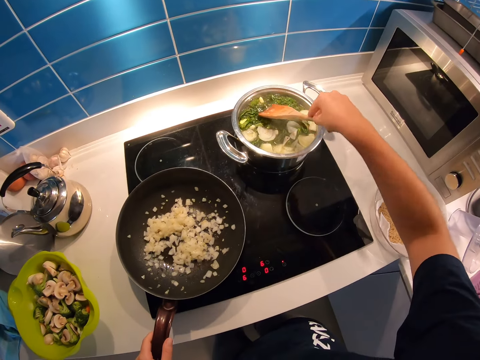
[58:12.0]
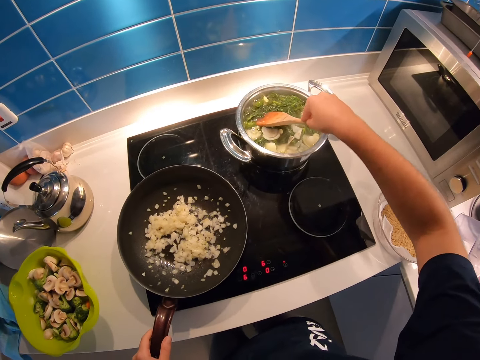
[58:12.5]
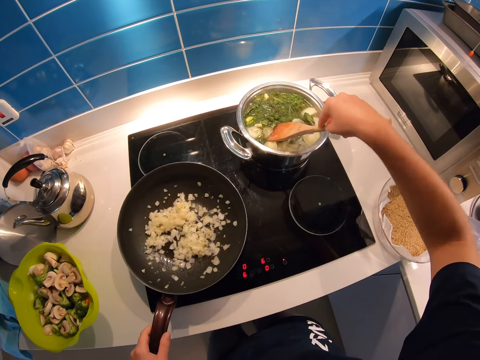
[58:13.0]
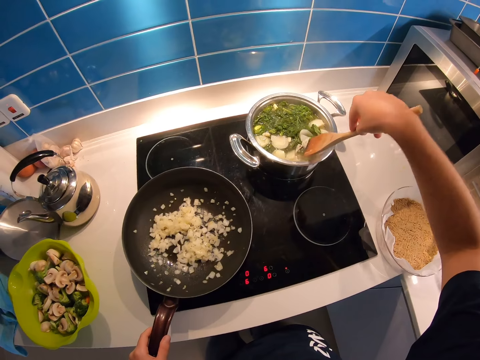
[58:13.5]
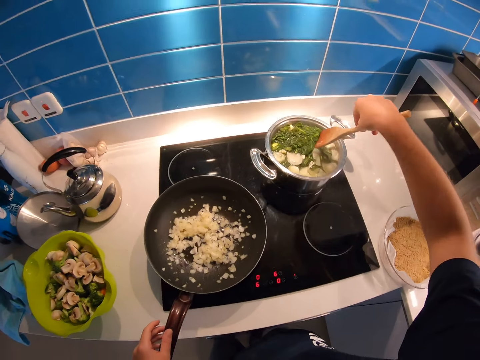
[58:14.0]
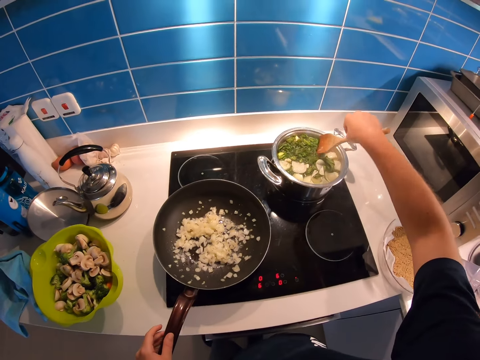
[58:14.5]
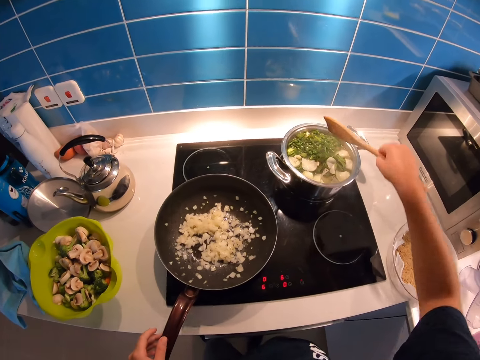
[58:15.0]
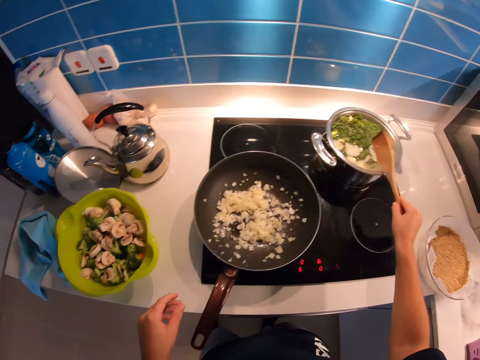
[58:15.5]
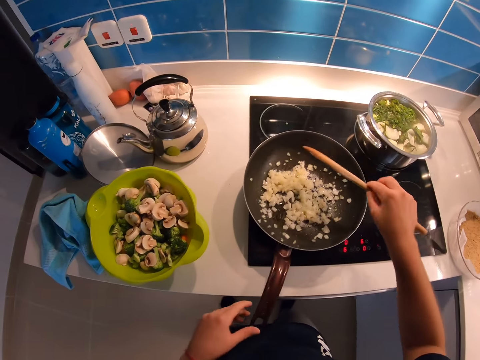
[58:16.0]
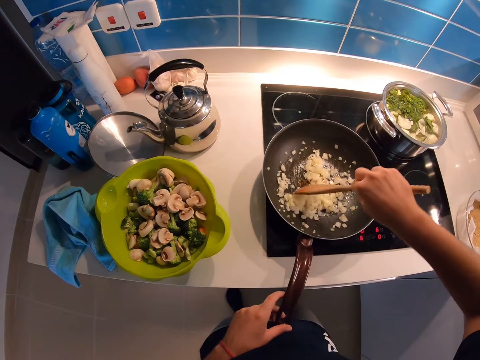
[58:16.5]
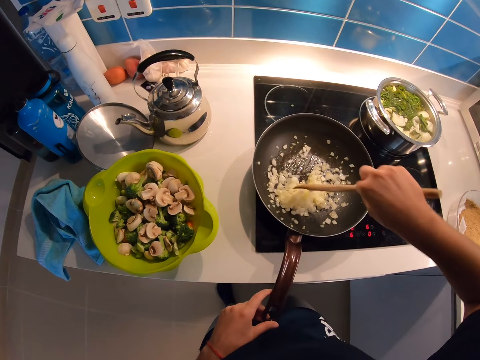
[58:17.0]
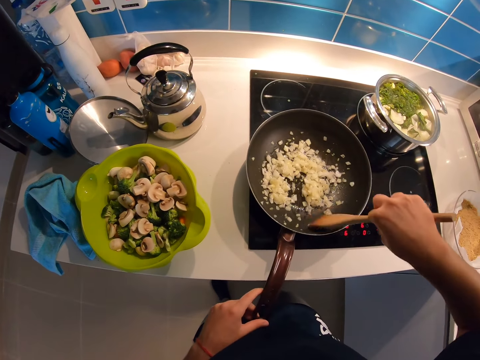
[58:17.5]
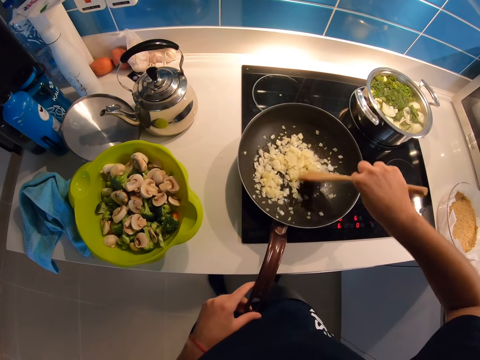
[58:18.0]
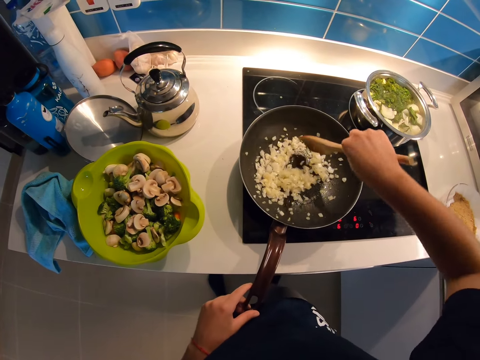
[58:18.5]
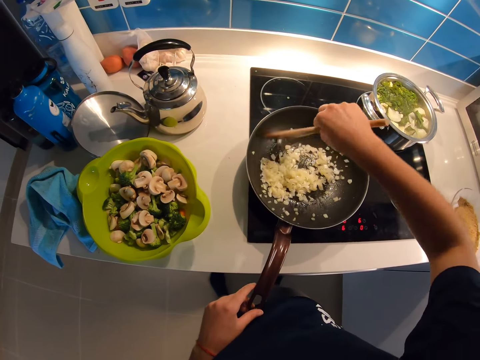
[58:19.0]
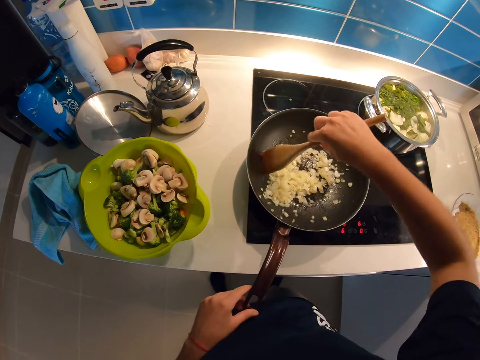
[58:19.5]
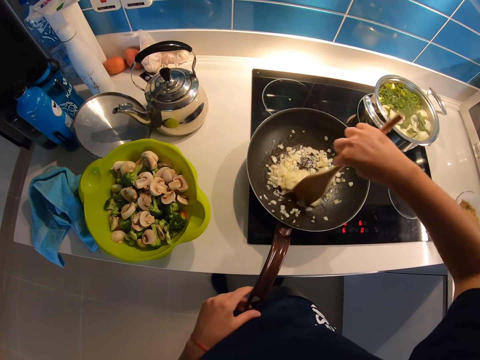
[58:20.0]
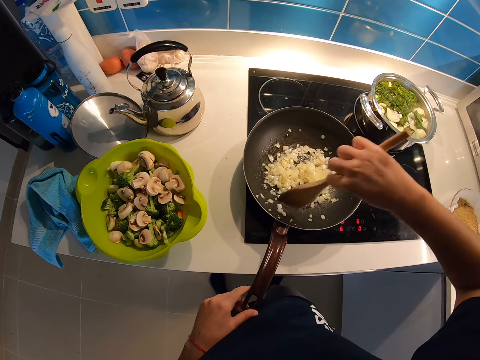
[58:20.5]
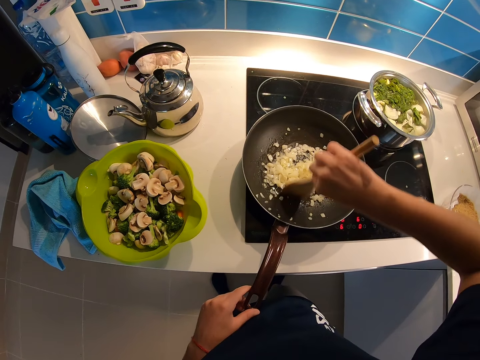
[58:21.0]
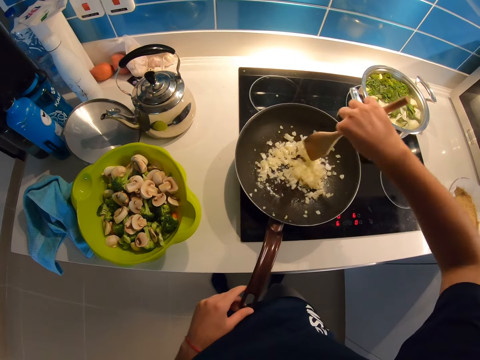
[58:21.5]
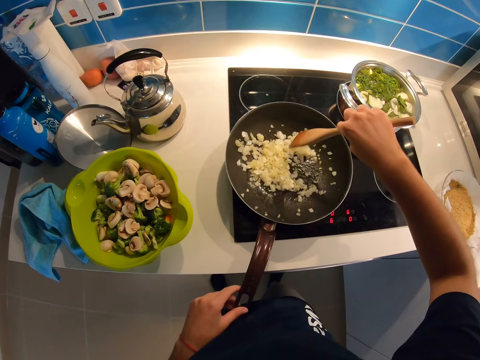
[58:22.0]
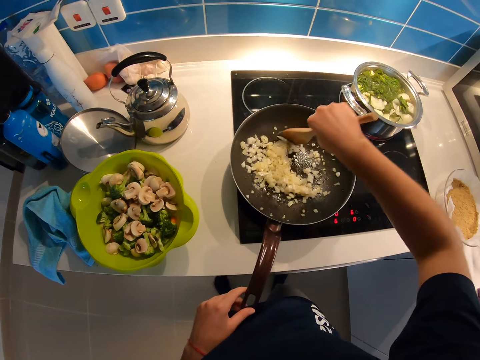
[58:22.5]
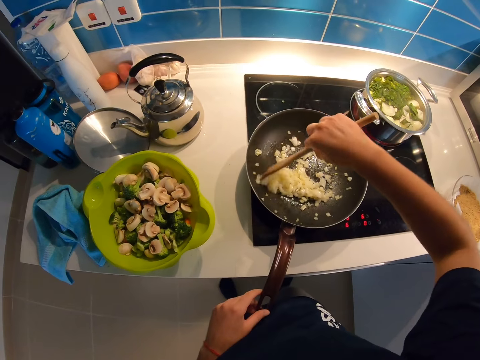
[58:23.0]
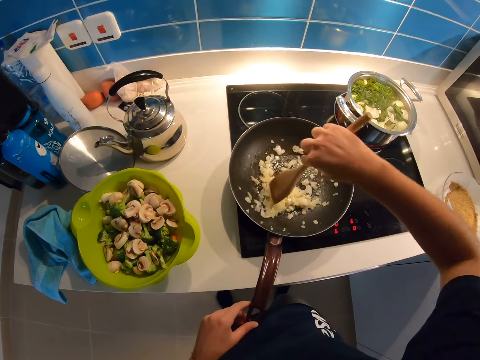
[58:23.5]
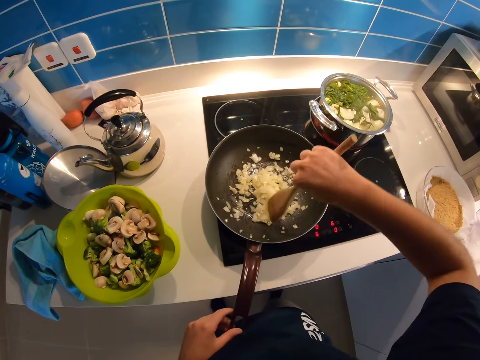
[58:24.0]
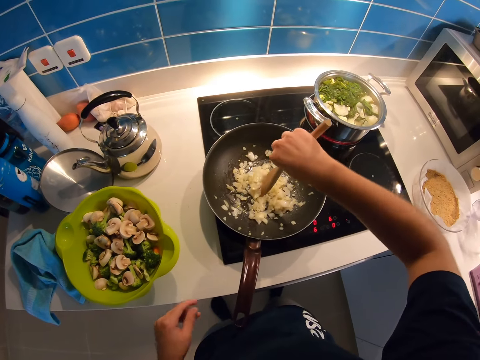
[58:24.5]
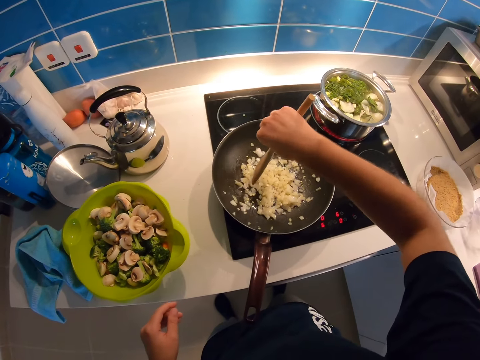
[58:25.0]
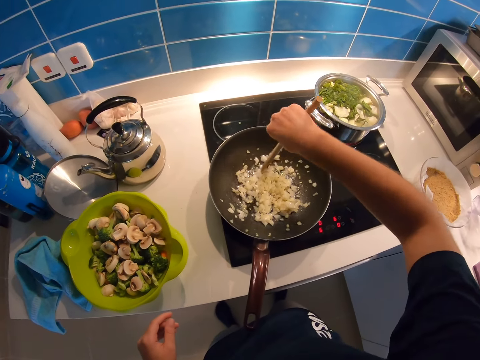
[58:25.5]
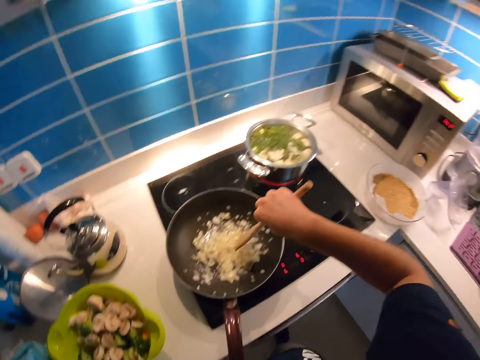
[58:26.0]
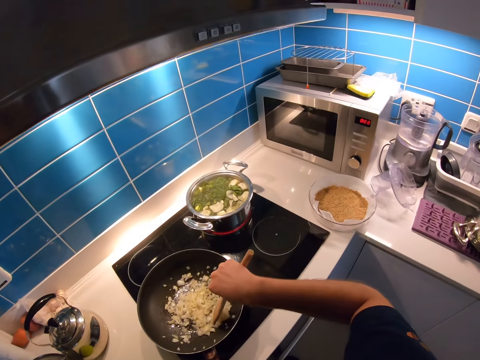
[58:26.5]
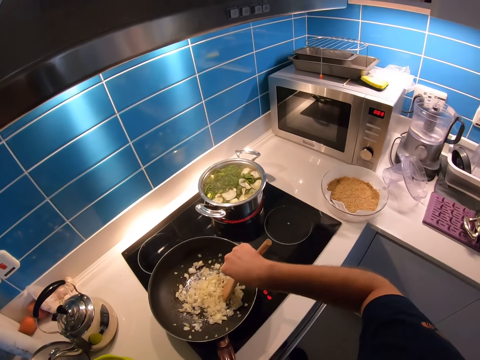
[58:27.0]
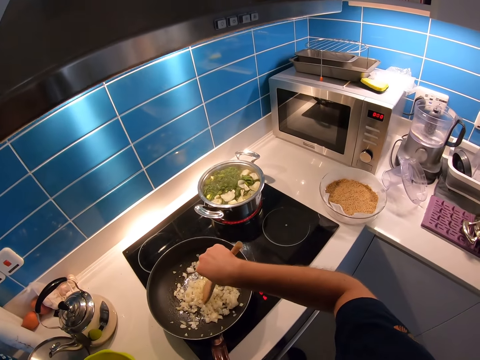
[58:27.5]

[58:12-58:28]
The camera wearer dips the wooden spatula in the pot of boiling lettuce and mushroom. He holds the frying pan handle with his left hand. He stirs onions in a frying pan on the cooker with the wooden spatula in his right hand. He releases his left hand from the frying pan handle.

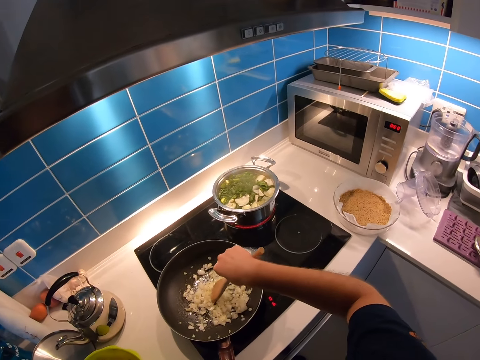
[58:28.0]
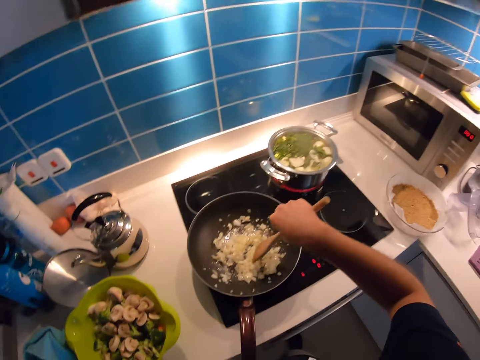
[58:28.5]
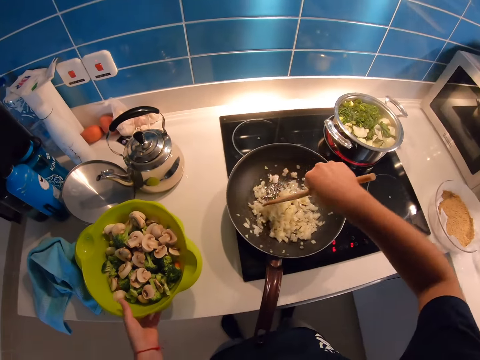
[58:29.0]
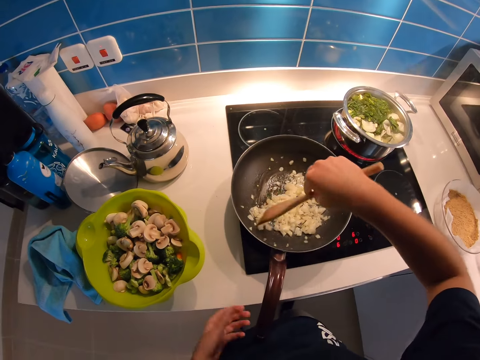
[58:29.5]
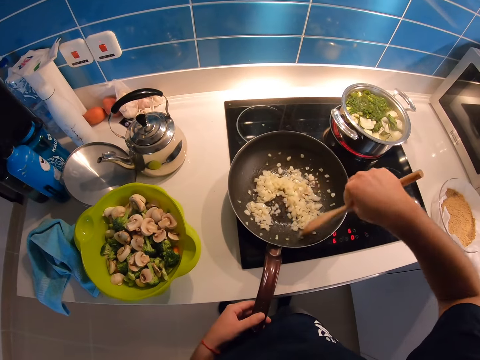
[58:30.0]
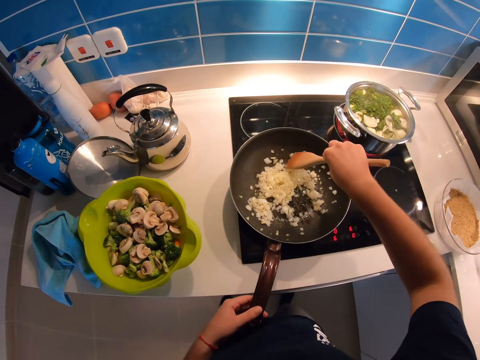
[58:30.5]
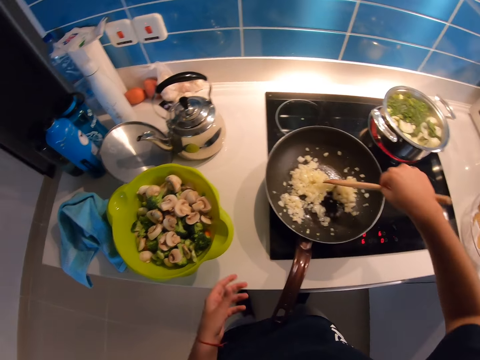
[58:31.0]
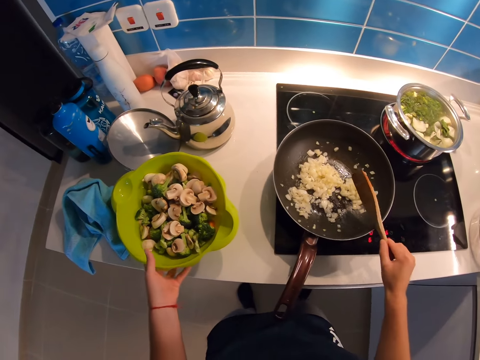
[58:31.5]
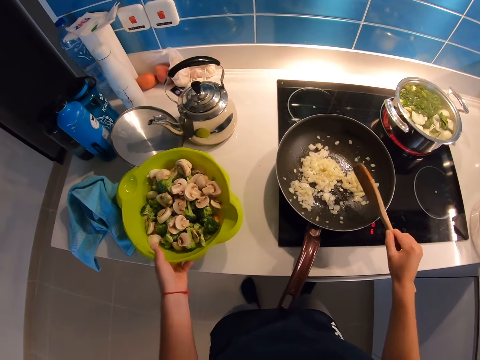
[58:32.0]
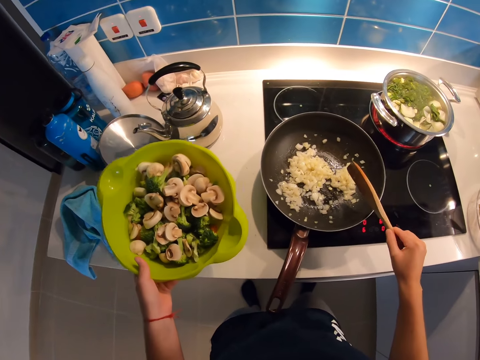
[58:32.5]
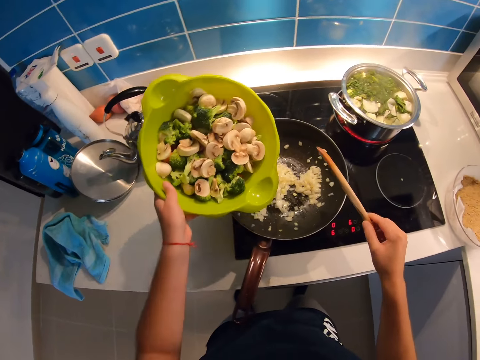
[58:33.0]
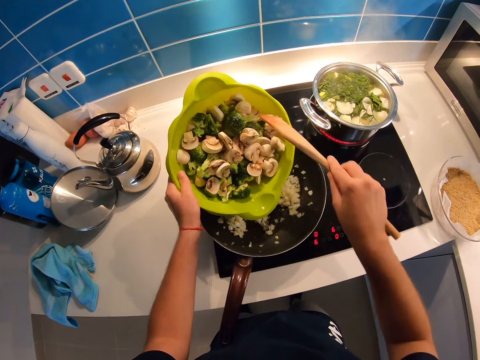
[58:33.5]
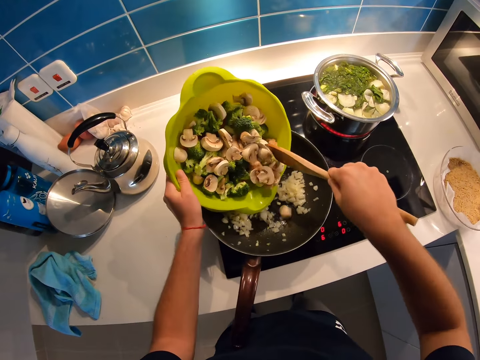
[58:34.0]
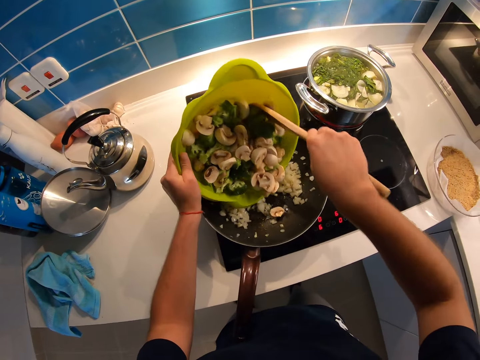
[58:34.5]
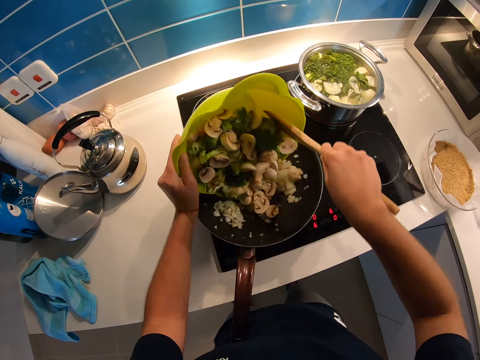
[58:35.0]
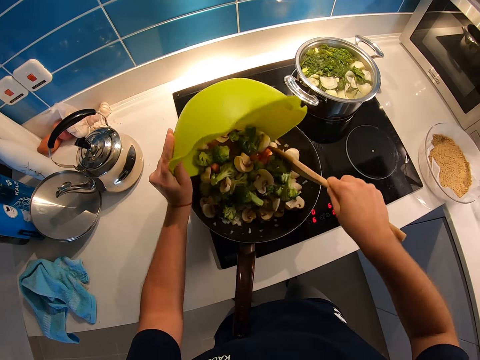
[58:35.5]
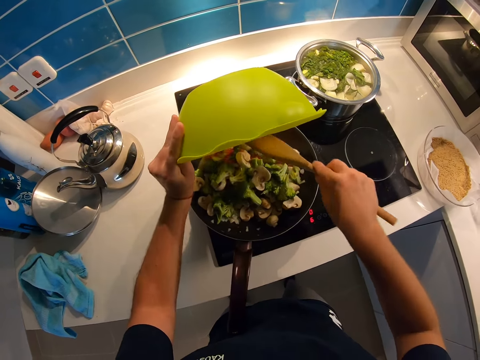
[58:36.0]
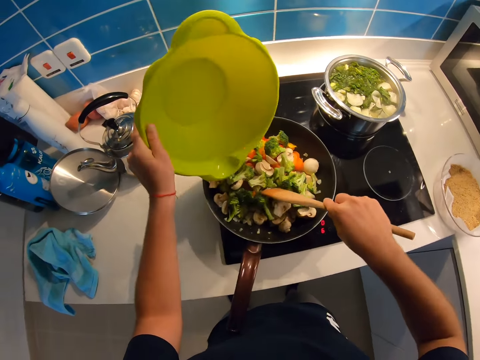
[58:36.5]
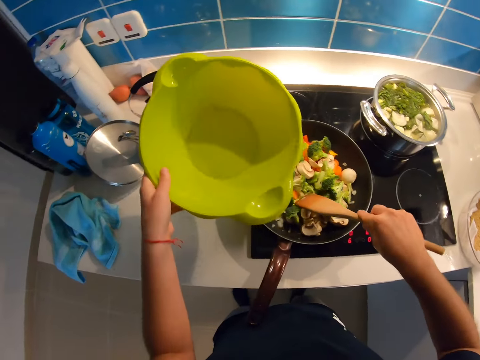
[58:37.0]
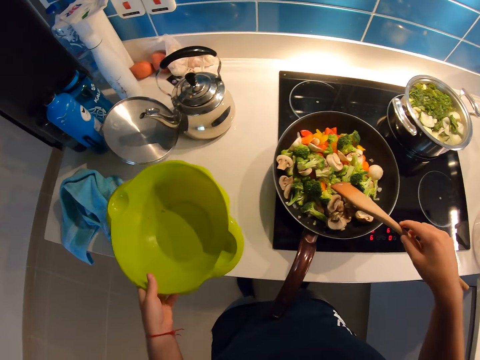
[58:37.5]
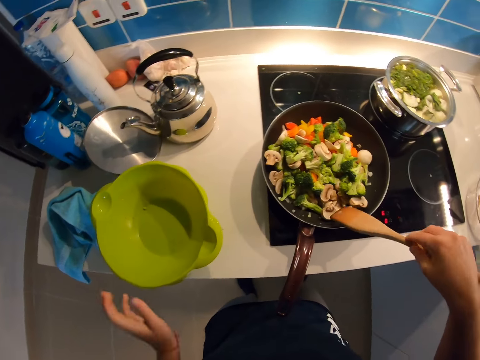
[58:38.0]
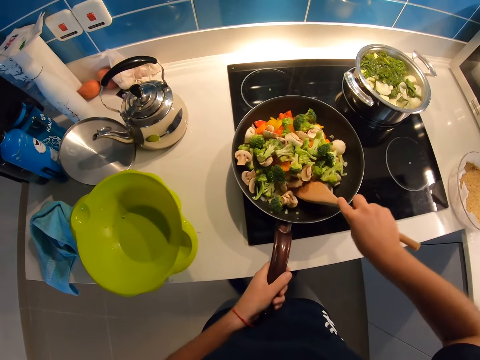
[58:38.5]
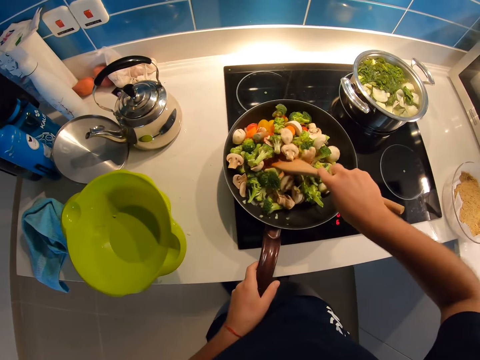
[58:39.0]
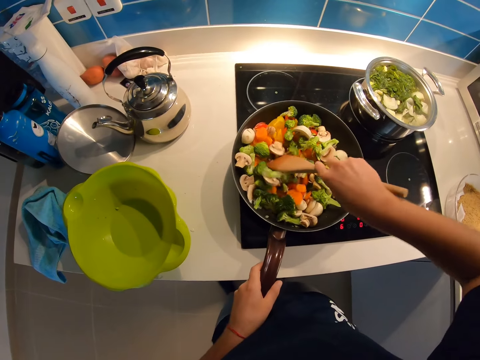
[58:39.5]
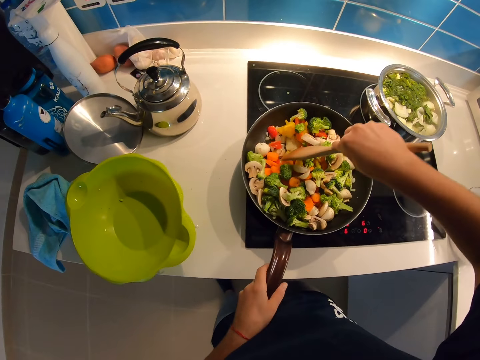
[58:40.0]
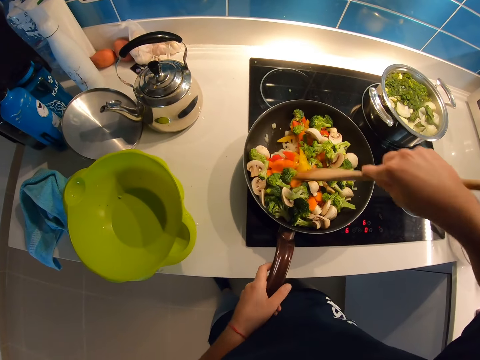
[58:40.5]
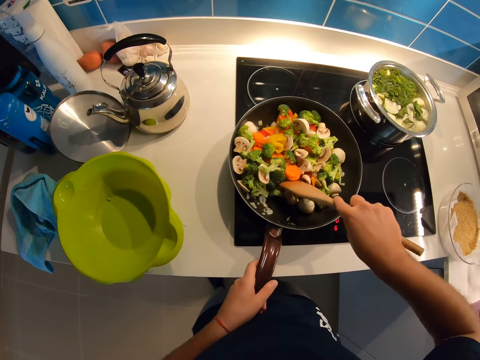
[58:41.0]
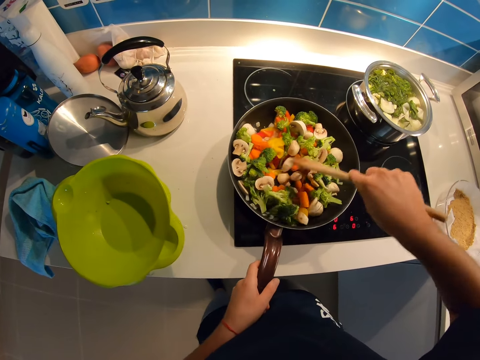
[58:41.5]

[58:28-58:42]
The camera wearer holds the basin or green bowl. He stirs onions. He lifts the green bowl containing broccoli and mushroom with his left hand. He puts the wooden spatula into the green bowl. He pours the broccoli and mushroom in the green bowl into the frying pan containing onions. He drops the green bowl on the countertop. He holds the frying pan handle with his left hand. He stirs onions, mushroom and broccoli in the frying pan on the cooker with the wooden spatula in his right hand.
